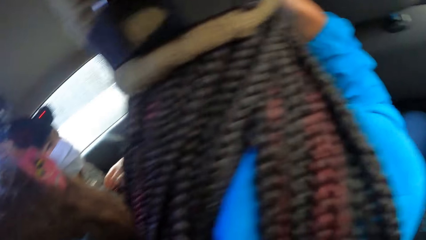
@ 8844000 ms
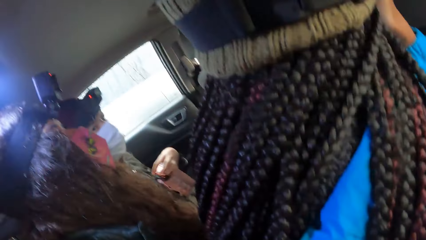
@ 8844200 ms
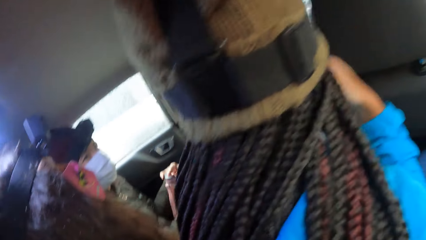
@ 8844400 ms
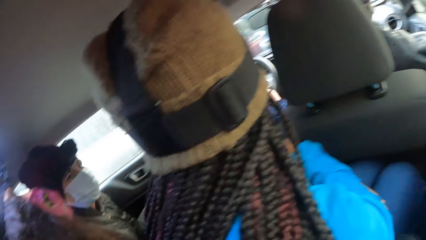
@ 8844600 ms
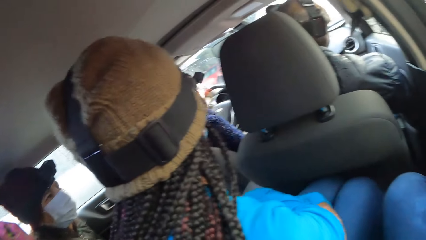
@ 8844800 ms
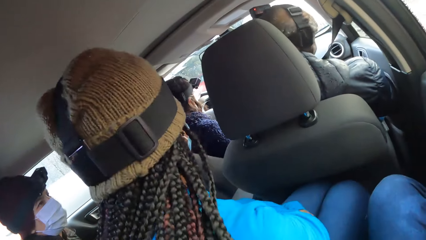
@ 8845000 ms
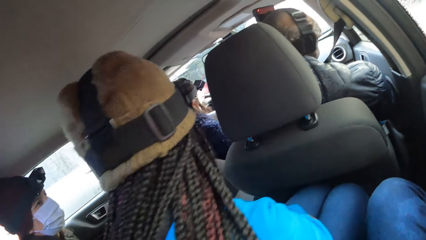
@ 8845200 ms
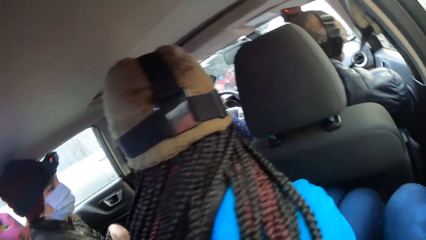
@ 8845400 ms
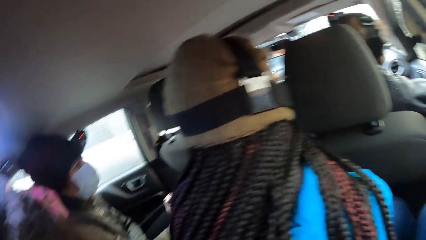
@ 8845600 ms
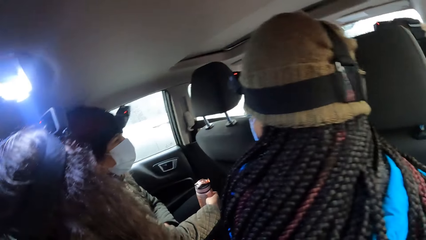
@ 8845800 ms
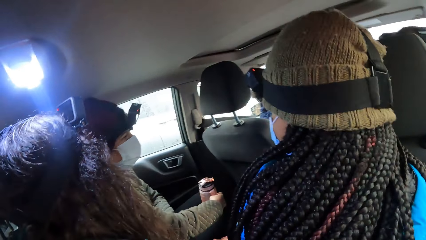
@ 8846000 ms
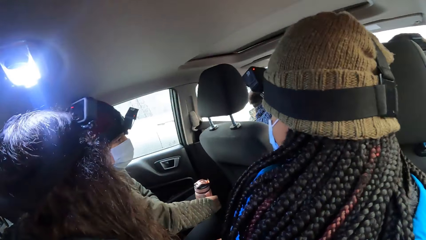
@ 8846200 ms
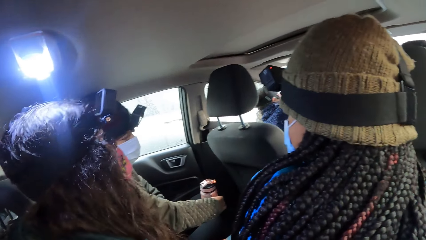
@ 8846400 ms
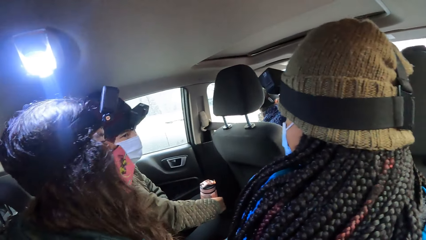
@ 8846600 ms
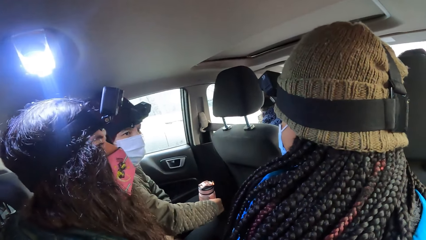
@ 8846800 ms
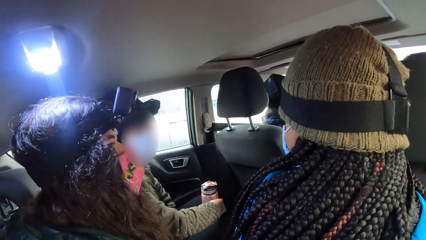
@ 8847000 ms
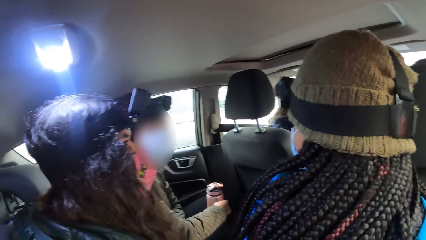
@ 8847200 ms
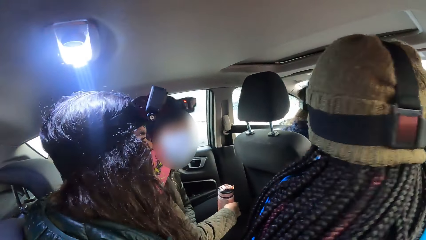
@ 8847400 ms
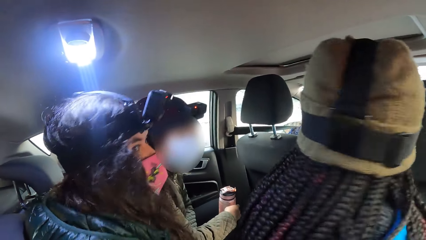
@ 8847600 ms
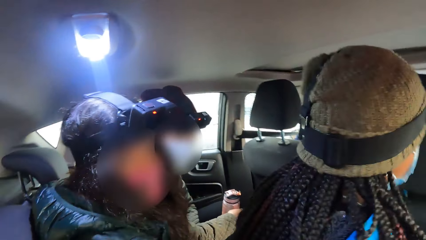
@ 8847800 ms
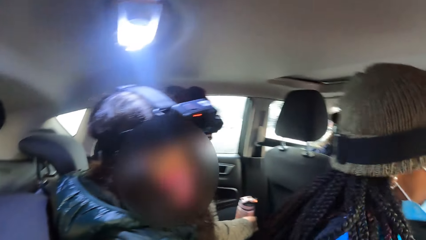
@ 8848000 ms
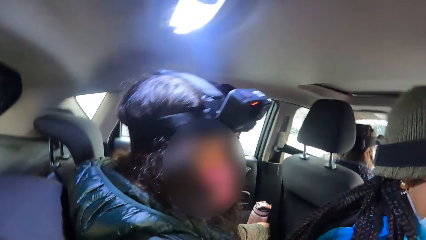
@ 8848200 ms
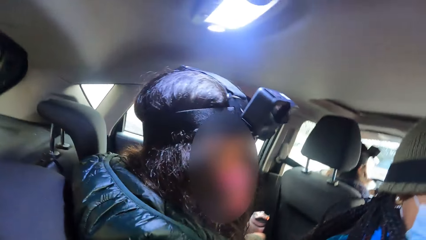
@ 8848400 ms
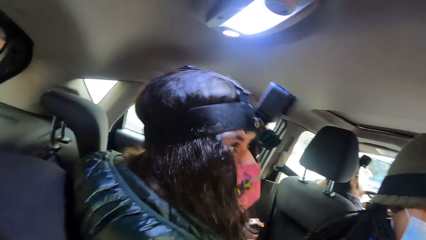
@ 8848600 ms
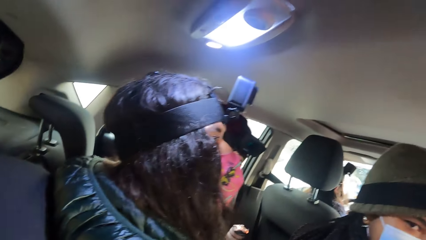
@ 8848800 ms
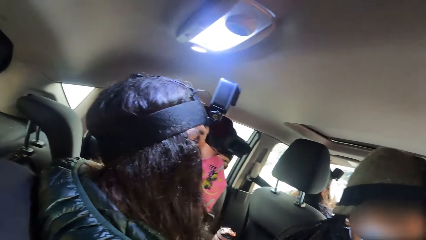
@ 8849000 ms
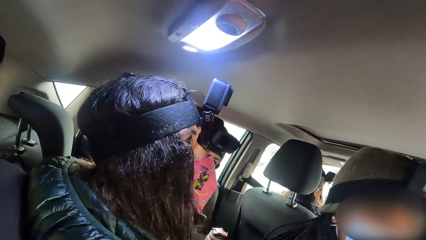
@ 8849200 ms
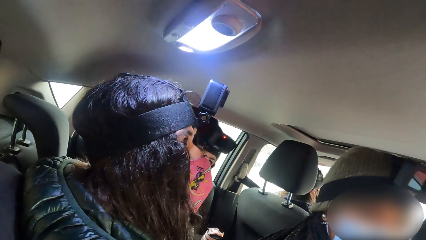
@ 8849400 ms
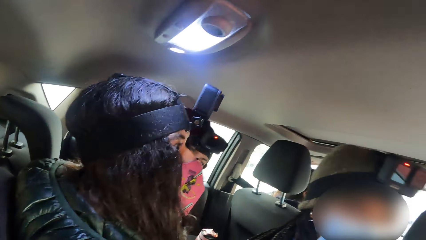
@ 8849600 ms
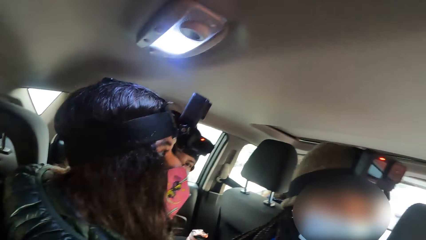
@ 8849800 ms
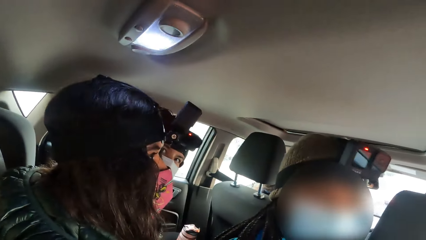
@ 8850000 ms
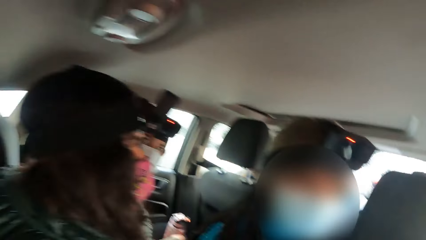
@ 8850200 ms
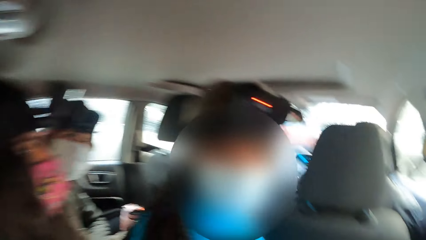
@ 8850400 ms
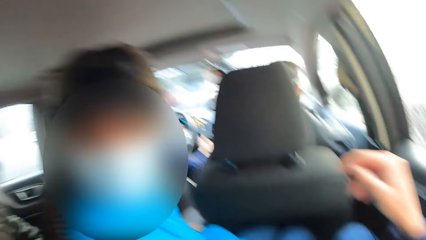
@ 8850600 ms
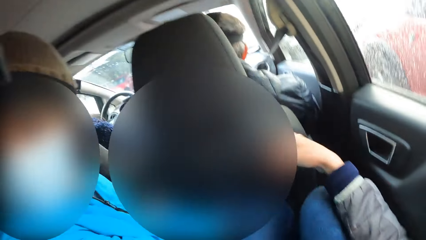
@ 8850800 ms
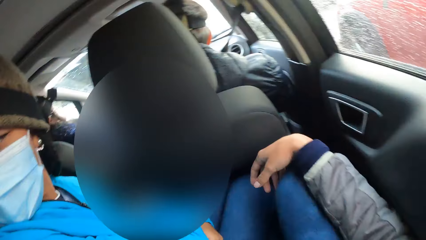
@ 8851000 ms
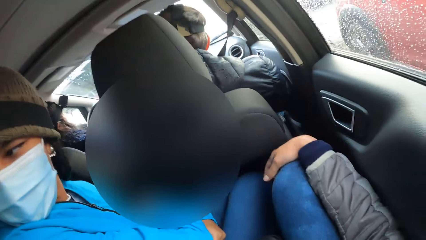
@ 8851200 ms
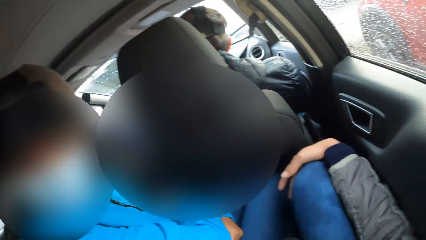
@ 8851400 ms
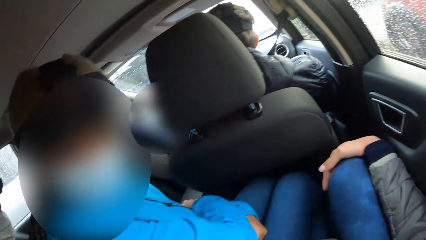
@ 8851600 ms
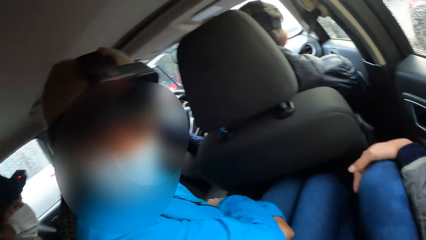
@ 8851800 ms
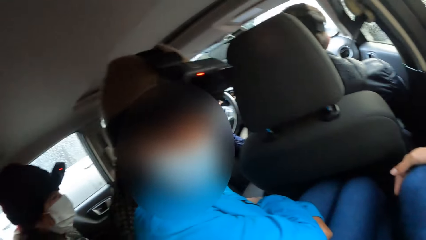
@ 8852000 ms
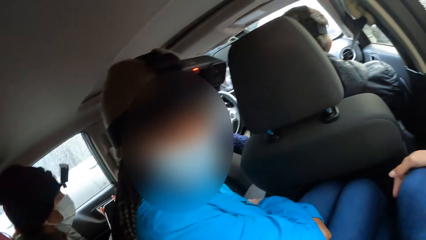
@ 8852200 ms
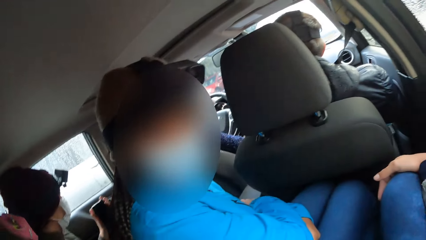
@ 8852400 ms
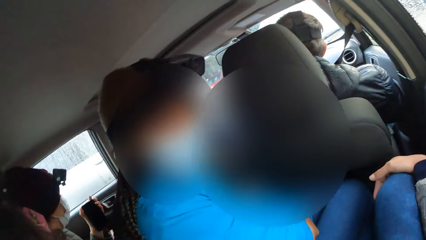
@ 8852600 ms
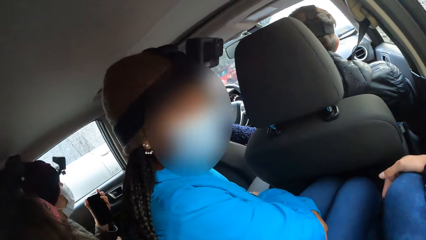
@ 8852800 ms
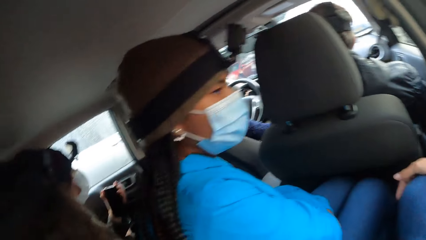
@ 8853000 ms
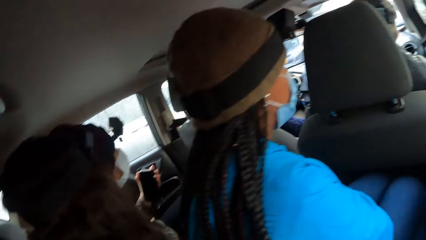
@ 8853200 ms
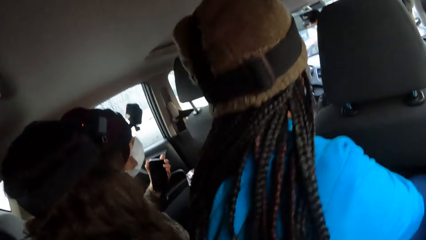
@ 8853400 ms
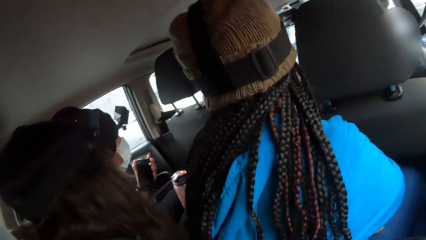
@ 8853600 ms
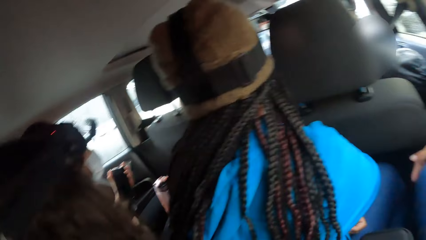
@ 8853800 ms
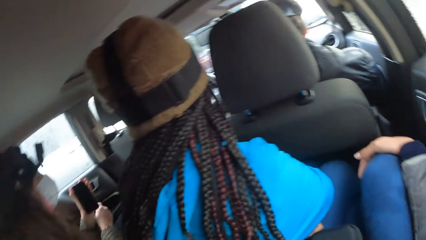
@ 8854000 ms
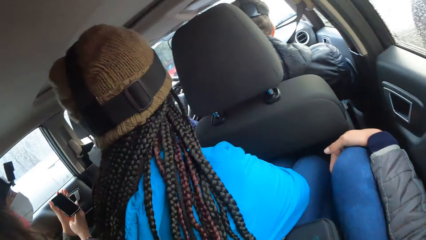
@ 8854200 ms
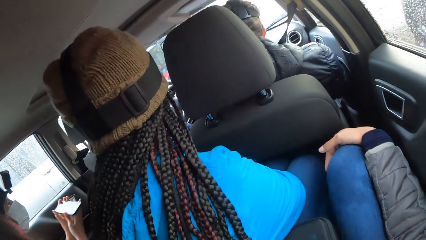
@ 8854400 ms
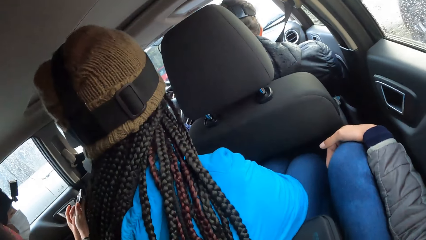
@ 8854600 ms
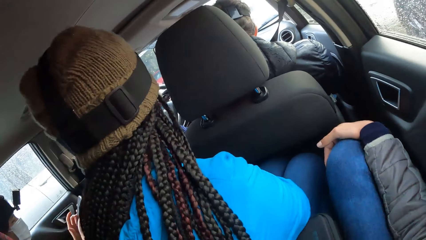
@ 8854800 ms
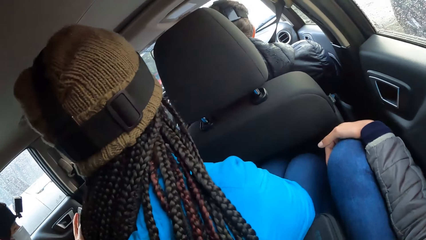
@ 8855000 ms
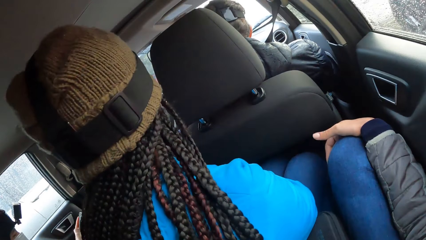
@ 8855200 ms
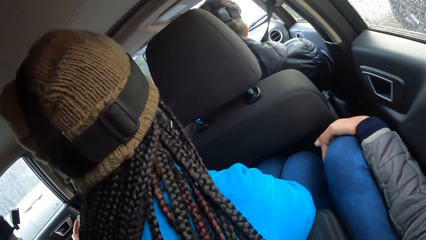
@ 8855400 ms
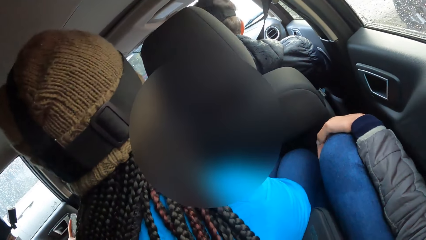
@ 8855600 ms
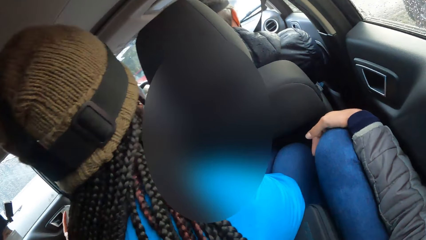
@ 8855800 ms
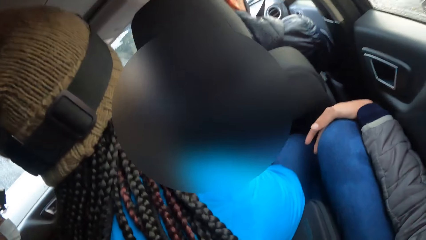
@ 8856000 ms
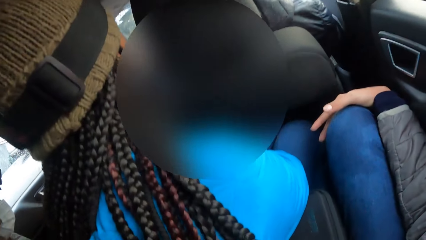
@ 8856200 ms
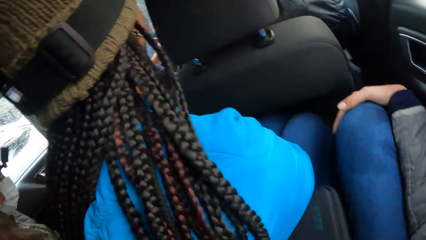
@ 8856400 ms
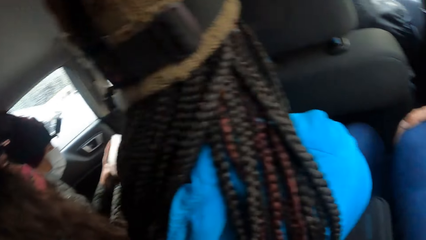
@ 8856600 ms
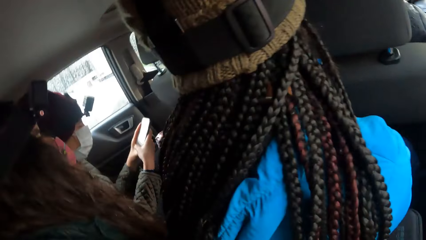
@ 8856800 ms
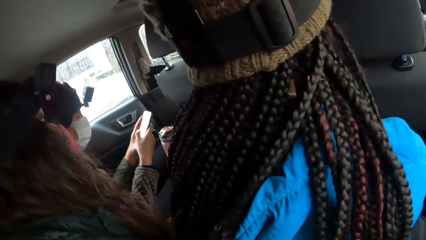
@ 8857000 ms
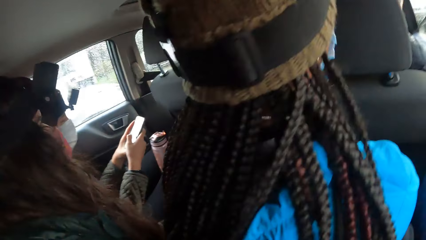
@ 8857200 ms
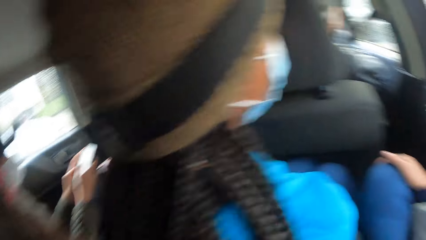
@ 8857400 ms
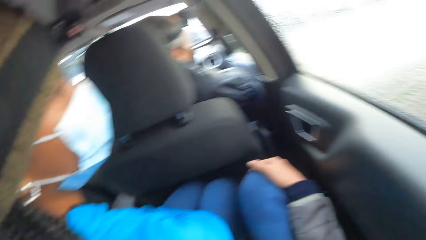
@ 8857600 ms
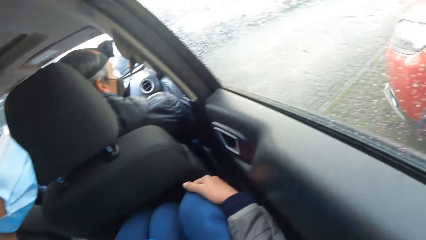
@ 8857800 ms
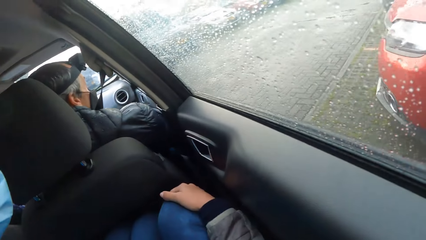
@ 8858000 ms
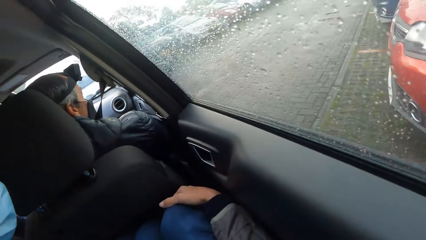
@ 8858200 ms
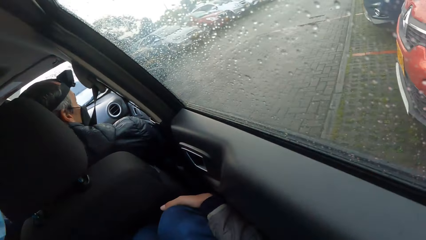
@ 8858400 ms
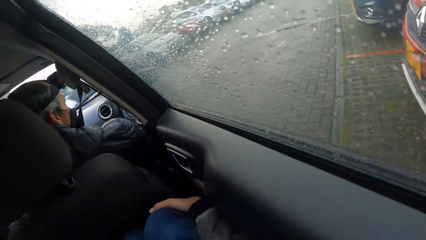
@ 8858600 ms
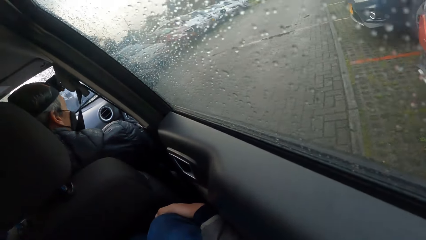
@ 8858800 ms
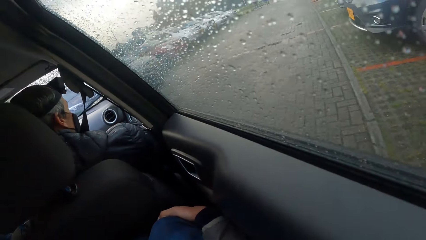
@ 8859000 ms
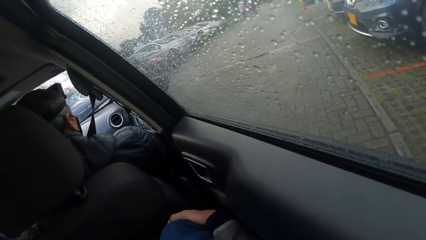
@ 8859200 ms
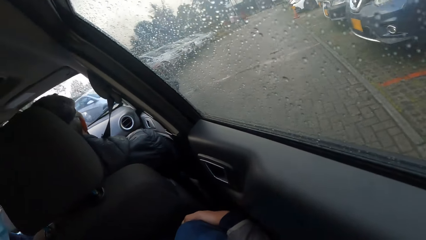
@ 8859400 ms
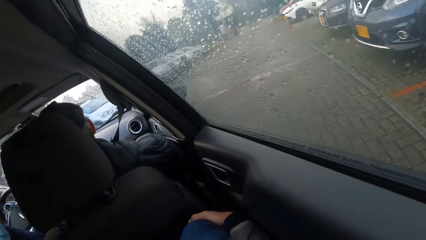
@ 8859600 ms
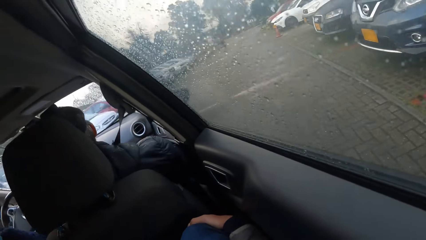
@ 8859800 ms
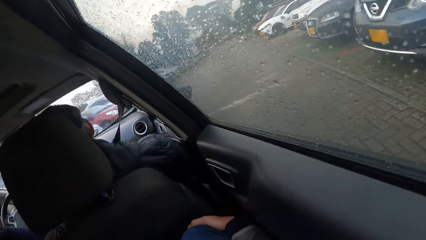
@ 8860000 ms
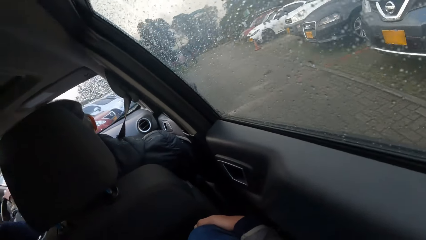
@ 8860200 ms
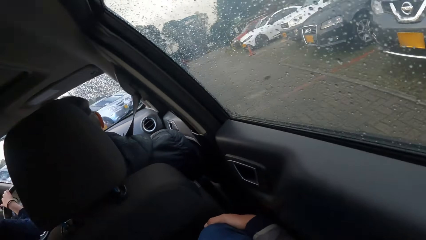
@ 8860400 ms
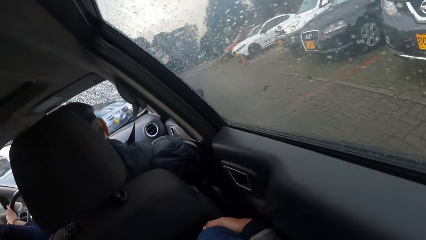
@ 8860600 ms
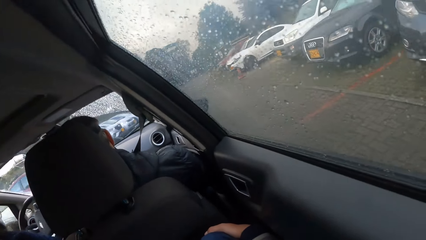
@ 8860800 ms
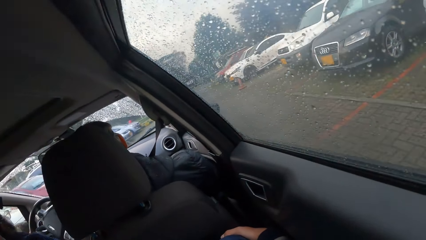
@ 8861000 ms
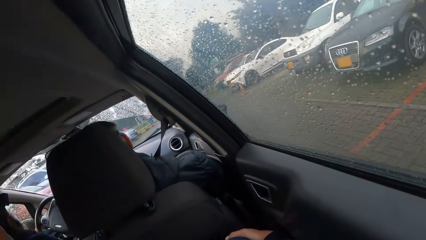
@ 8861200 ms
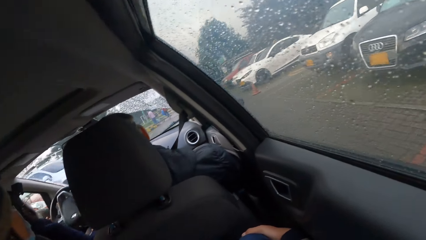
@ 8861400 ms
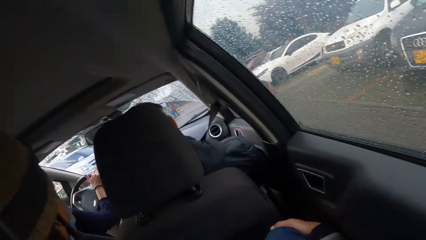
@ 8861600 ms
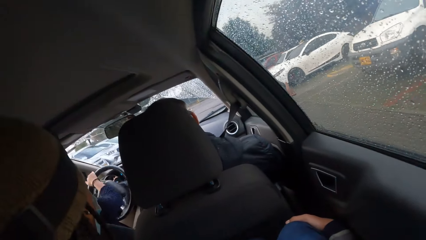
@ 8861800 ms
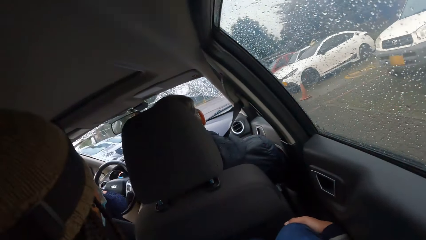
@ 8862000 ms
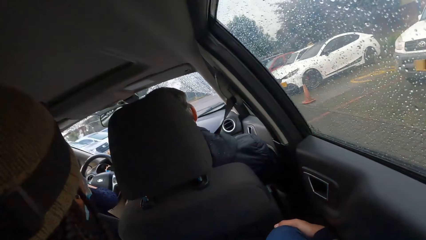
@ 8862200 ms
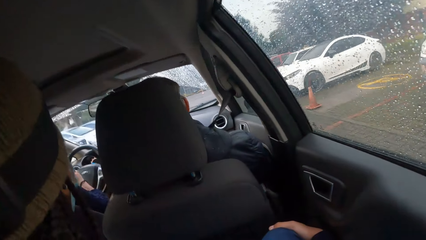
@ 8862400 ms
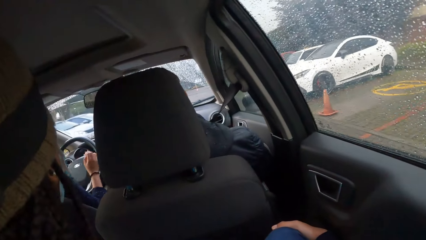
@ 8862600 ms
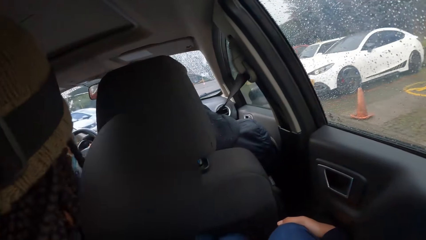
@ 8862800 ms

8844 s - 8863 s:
The camera wearer looks at the passengers in the car. A woman looks at the camera wearer. The woman operates a phone with her hands. The camera wearer looks outside the car window.
